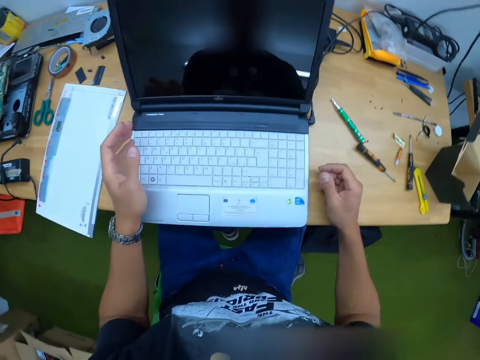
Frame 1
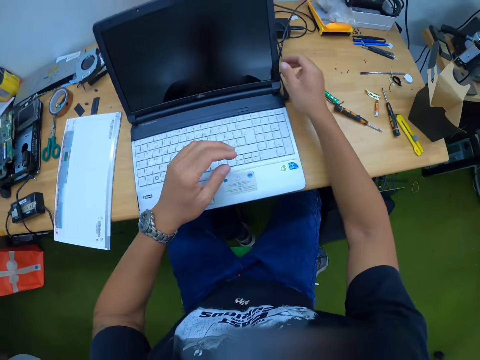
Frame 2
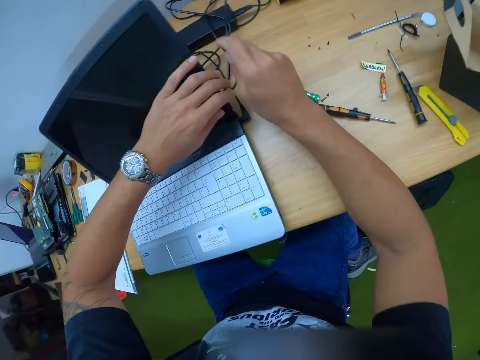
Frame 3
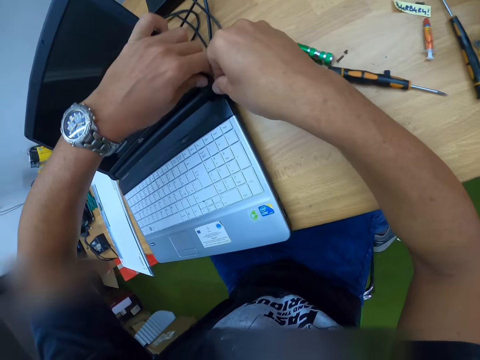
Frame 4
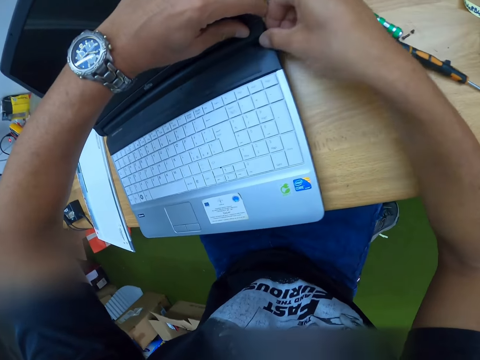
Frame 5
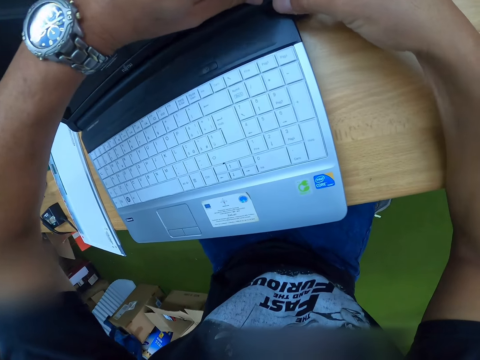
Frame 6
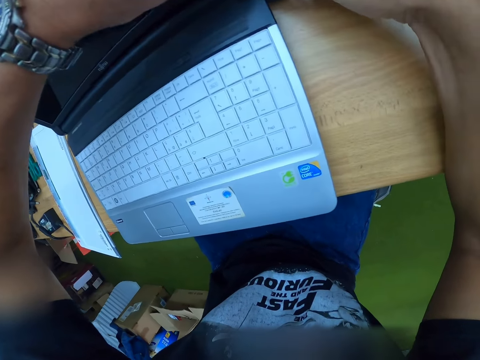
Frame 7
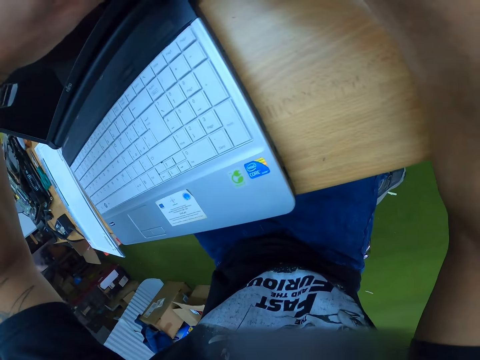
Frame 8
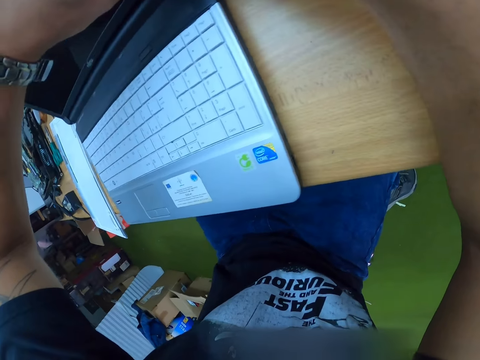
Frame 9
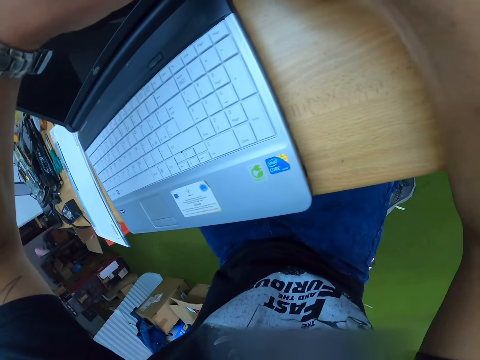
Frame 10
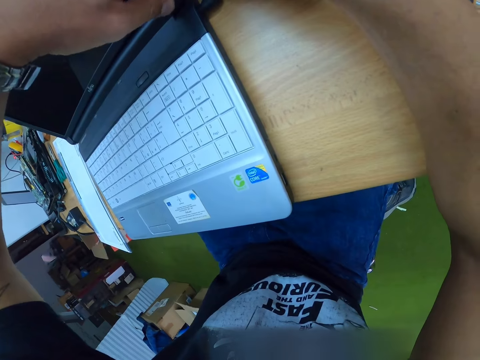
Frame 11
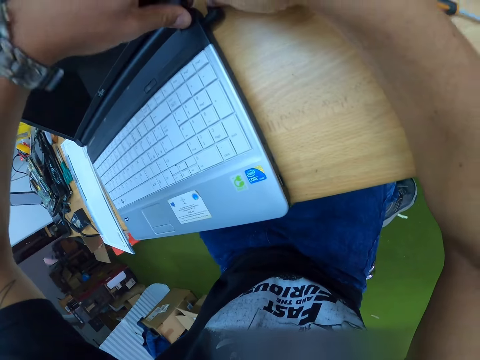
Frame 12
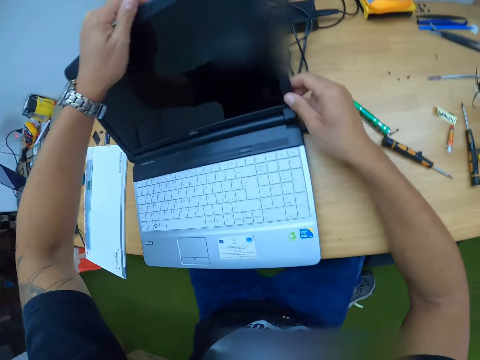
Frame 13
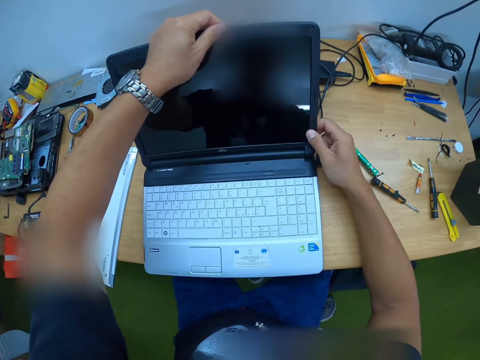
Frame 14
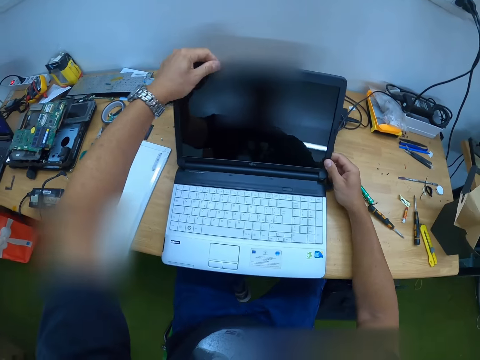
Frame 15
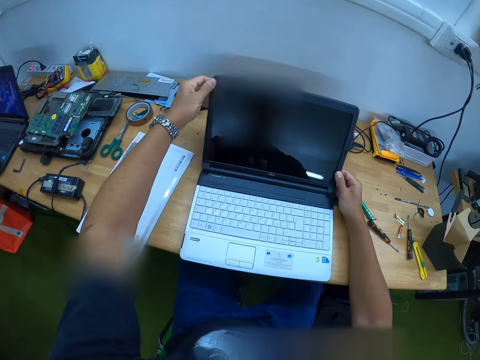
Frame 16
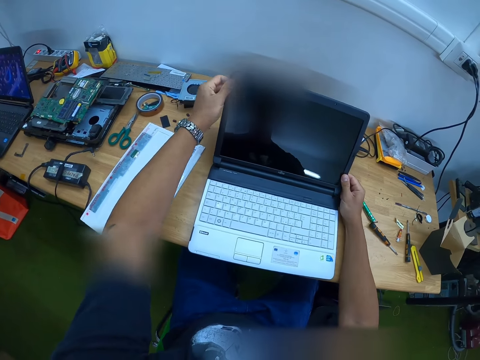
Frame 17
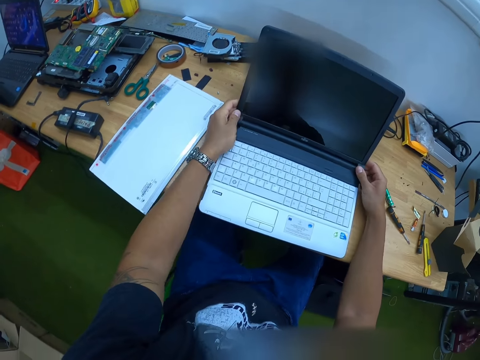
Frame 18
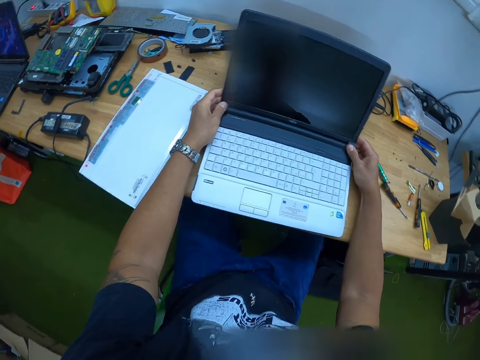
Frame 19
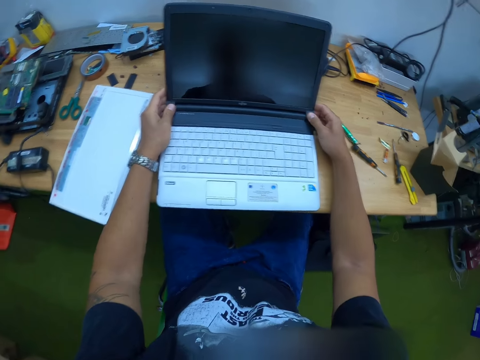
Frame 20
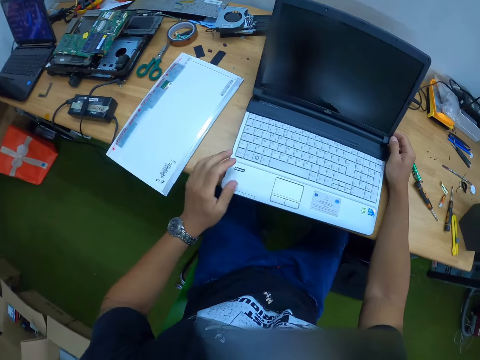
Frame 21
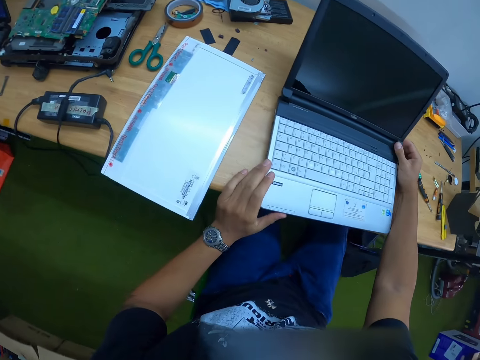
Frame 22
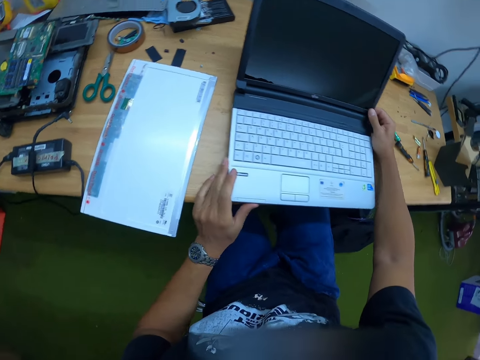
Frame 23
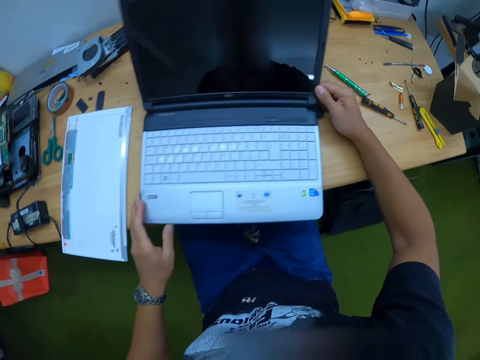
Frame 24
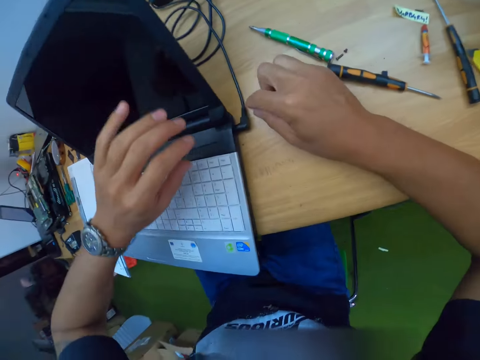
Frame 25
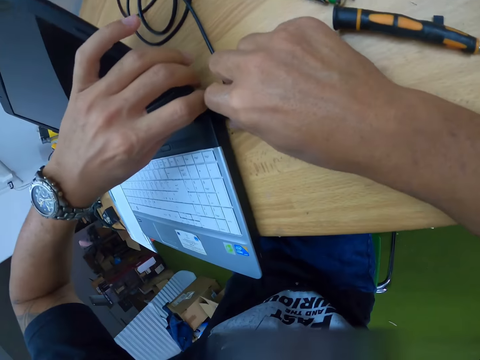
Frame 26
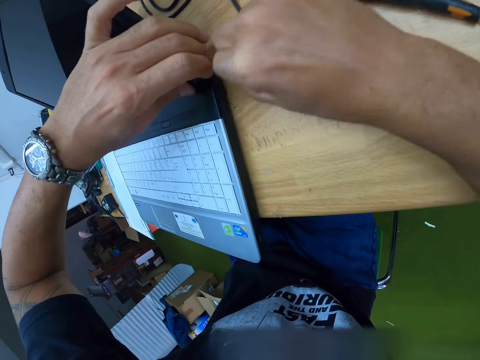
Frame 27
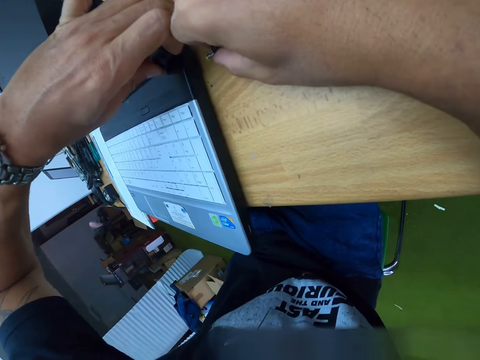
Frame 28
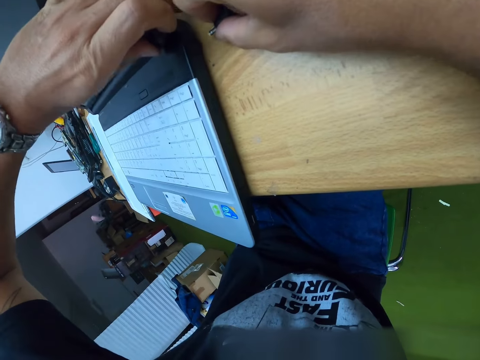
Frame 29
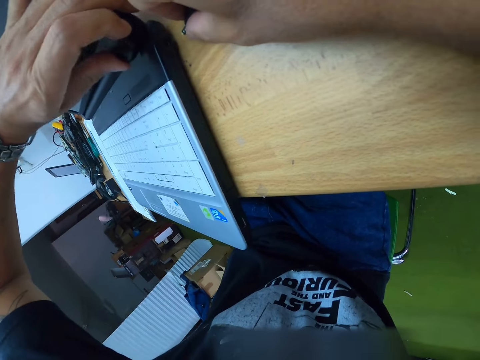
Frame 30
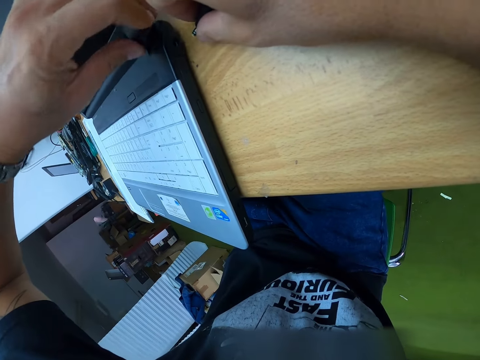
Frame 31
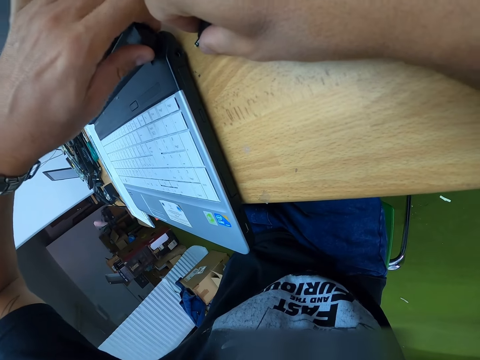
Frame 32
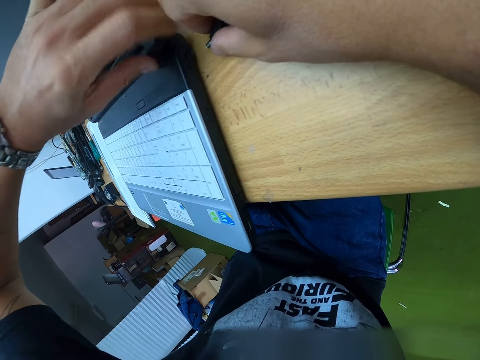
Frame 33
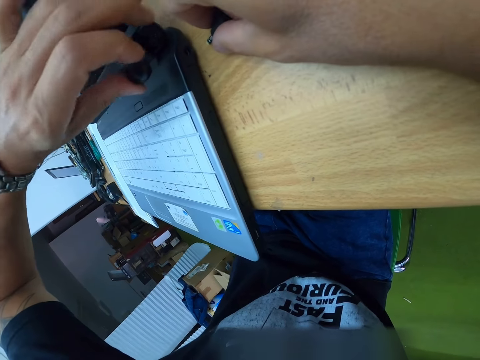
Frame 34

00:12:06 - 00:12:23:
The camera wearer sits at a table in front of a laptop. He tightens the screen cover on the laptop with both hands. He presses the frame on the laptop screen. He holds the laptop with the left hand. He removes a power cord from the laptop with his right hand. He adjusts the screen cover on the laptop with his left hand.

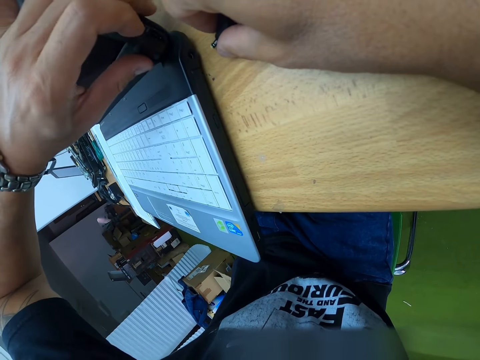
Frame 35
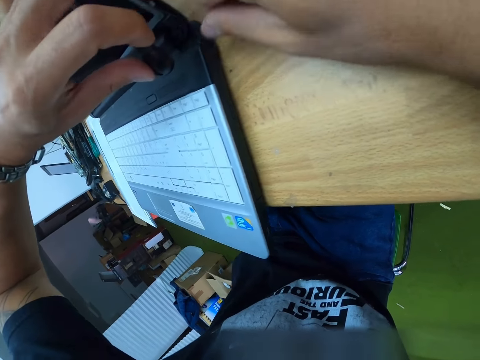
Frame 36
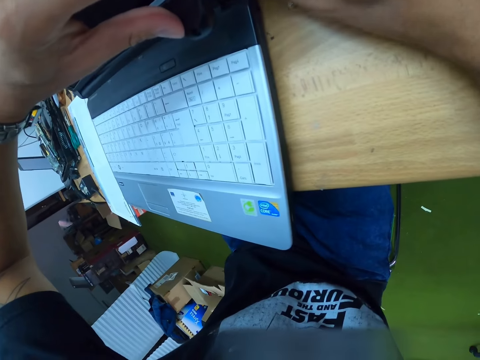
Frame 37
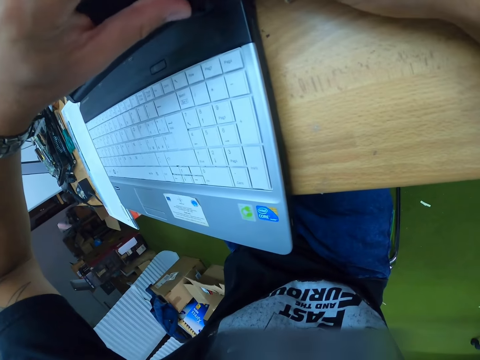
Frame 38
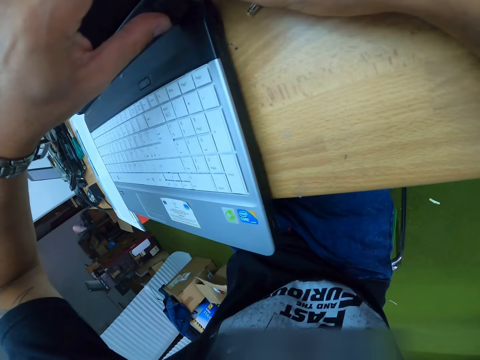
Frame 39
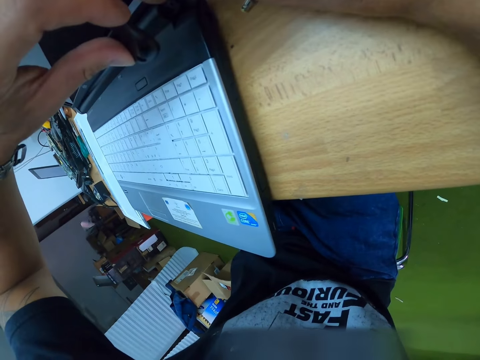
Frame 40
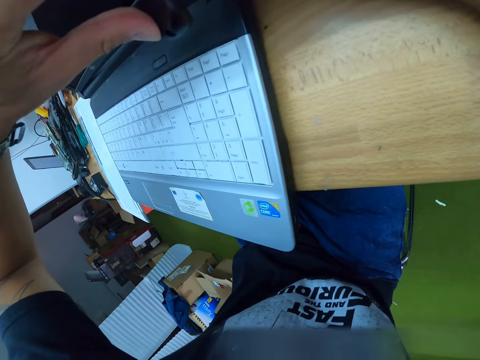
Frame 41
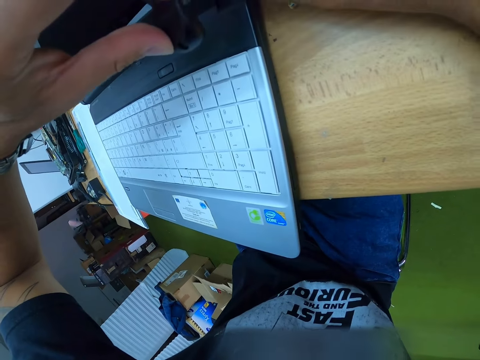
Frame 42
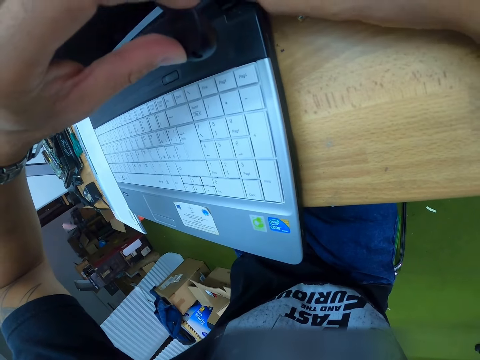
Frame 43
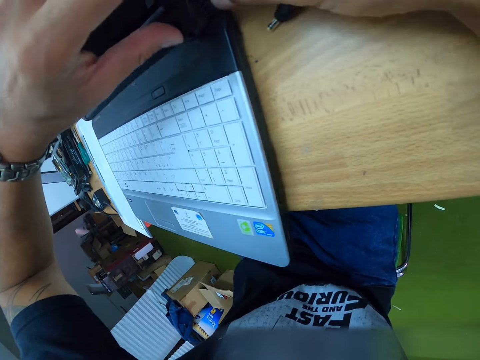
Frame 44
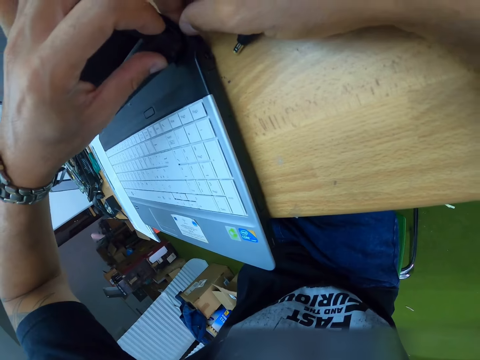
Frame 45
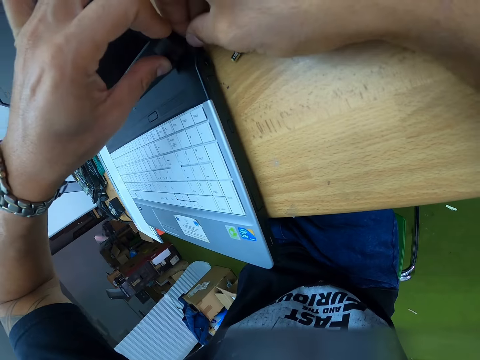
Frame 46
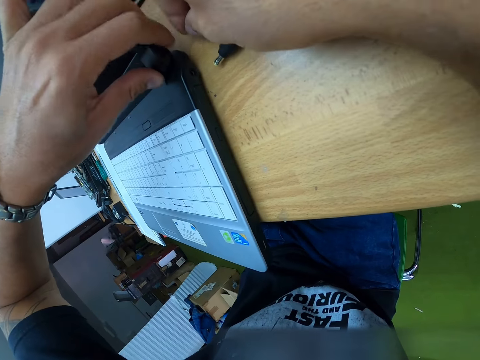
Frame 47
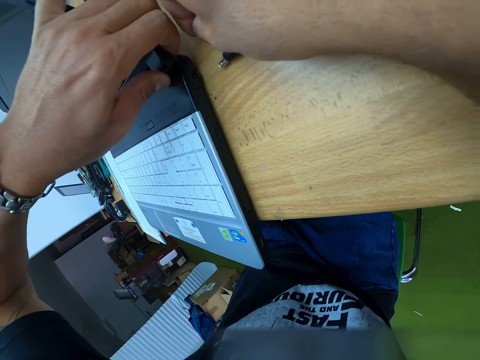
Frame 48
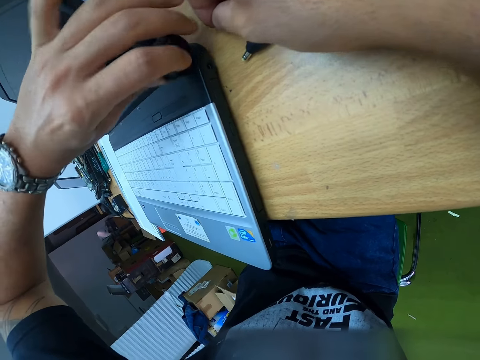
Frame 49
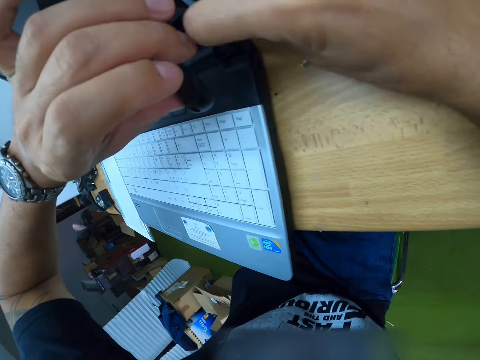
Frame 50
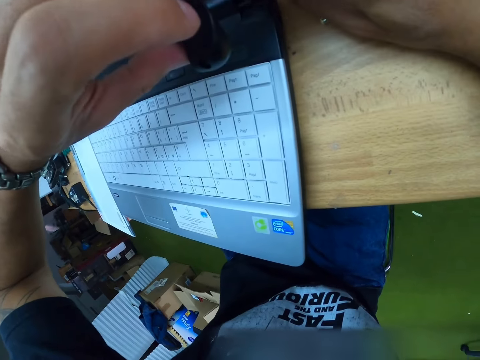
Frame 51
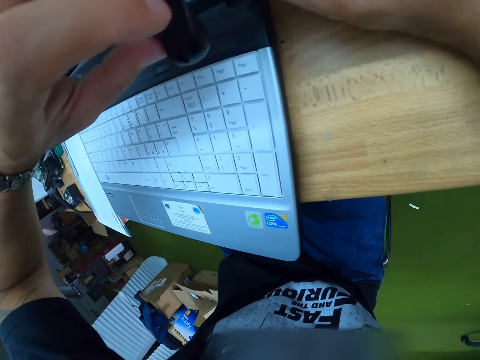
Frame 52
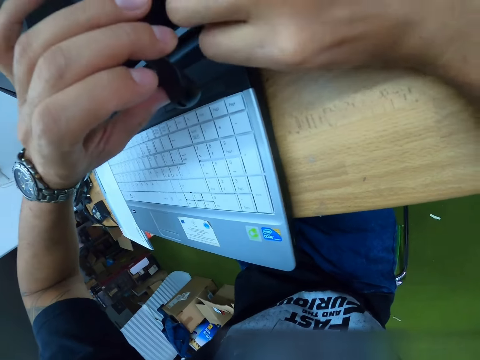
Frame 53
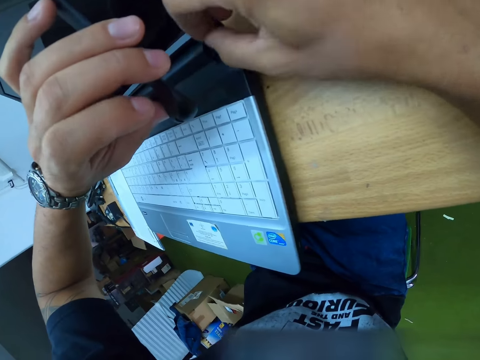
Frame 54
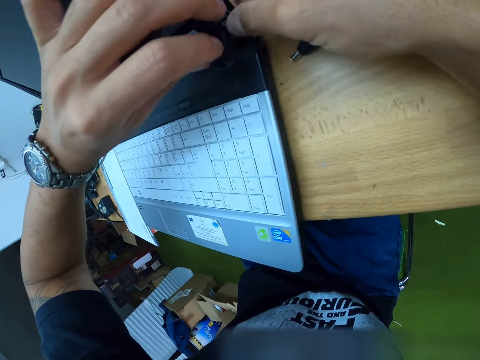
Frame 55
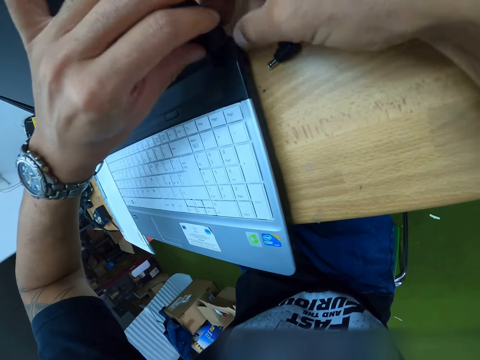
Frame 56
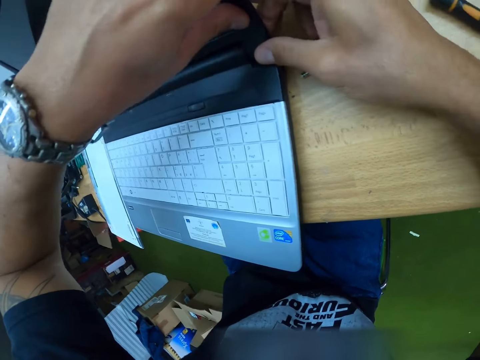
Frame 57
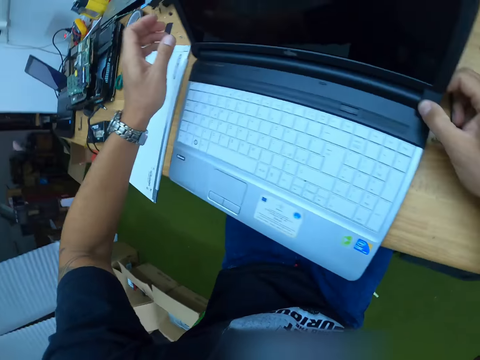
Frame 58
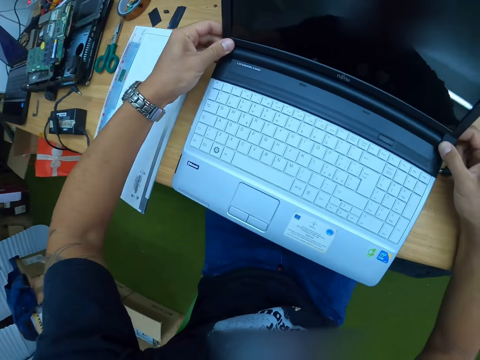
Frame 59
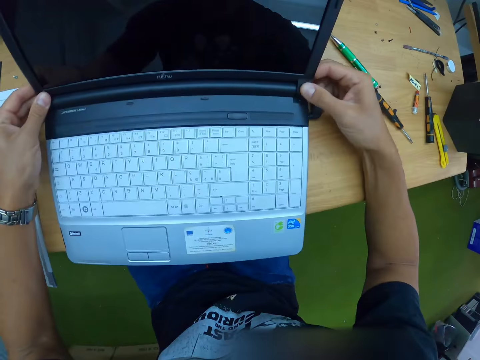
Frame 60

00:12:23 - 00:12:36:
The camera wearer fits the frame edge on the laptop. They adjust the screen cover on the laptop with both hands. They press the frame on the laptop screen.
